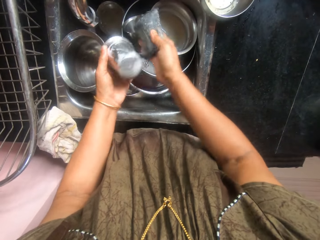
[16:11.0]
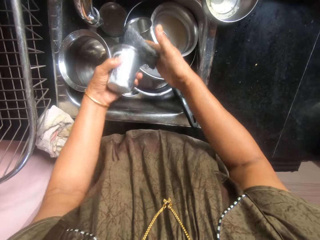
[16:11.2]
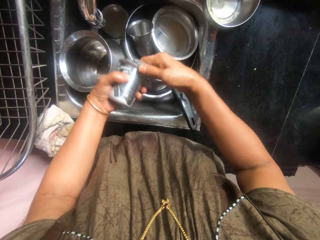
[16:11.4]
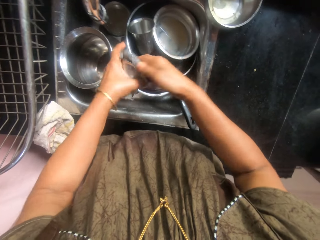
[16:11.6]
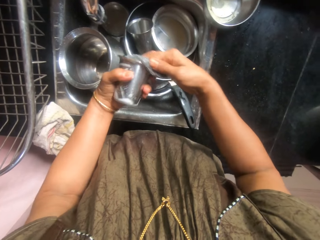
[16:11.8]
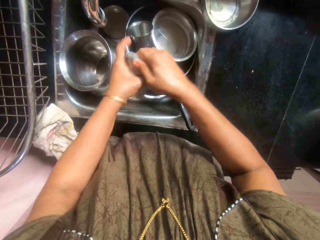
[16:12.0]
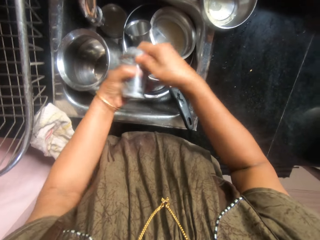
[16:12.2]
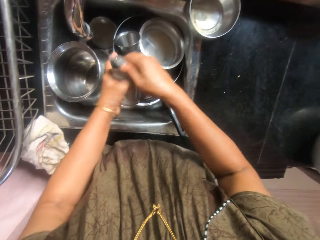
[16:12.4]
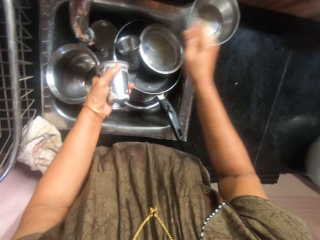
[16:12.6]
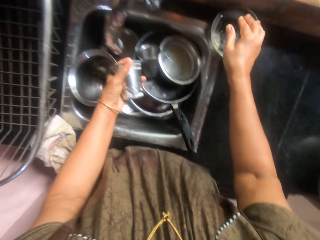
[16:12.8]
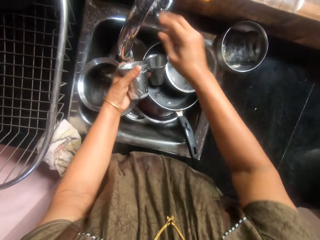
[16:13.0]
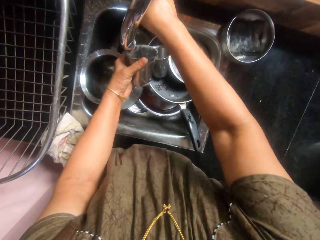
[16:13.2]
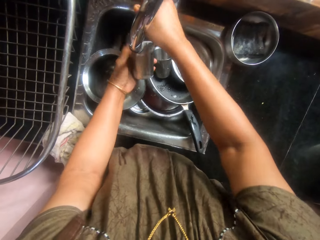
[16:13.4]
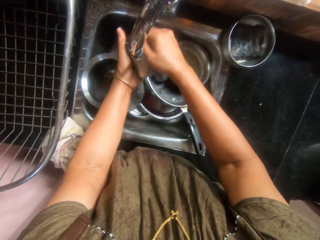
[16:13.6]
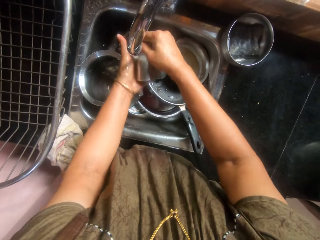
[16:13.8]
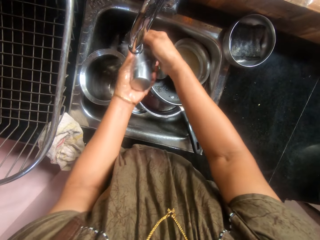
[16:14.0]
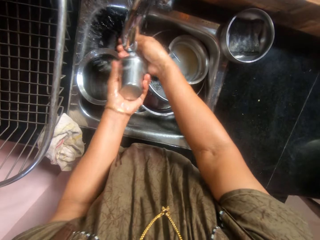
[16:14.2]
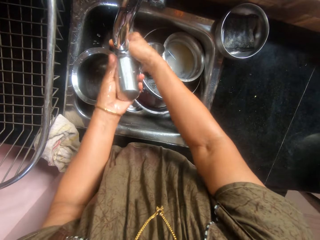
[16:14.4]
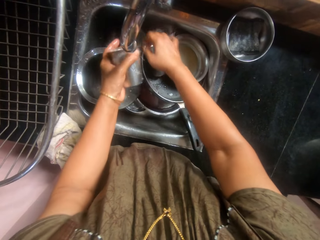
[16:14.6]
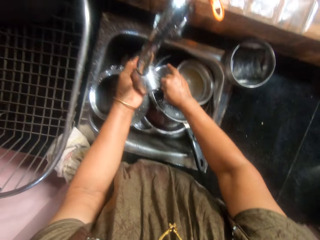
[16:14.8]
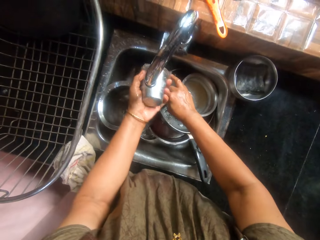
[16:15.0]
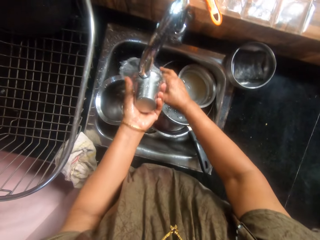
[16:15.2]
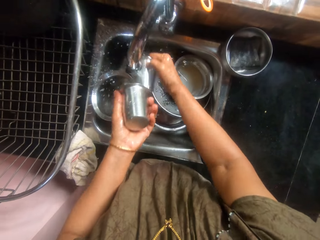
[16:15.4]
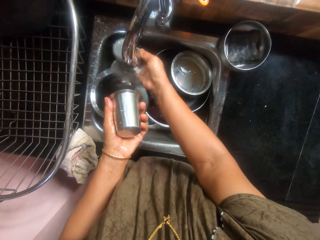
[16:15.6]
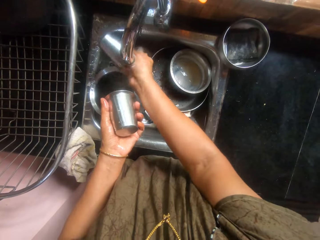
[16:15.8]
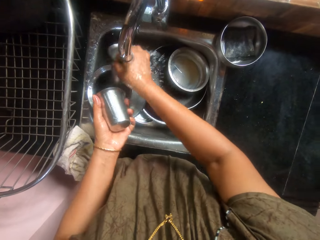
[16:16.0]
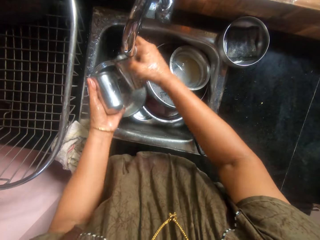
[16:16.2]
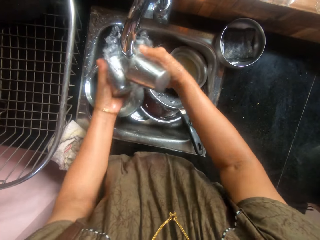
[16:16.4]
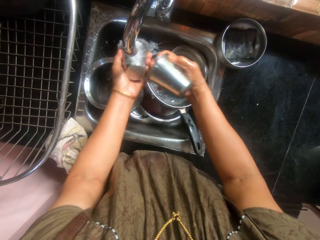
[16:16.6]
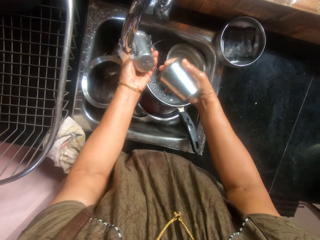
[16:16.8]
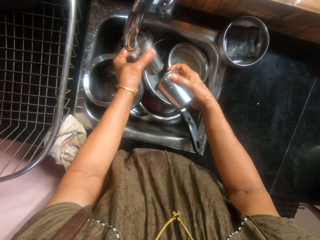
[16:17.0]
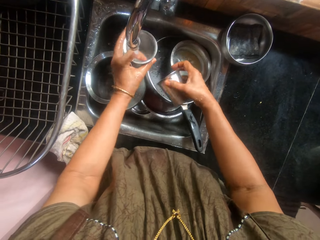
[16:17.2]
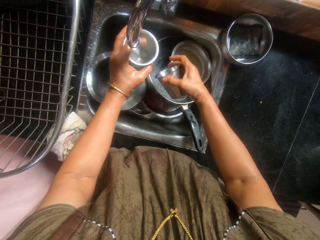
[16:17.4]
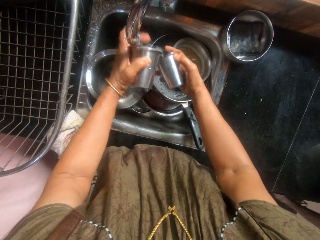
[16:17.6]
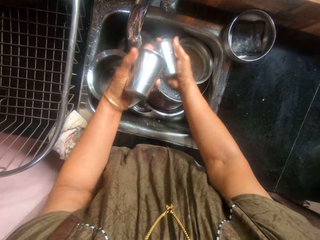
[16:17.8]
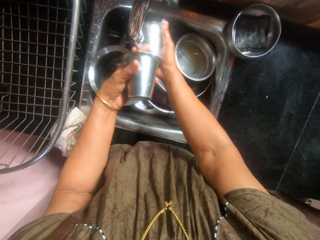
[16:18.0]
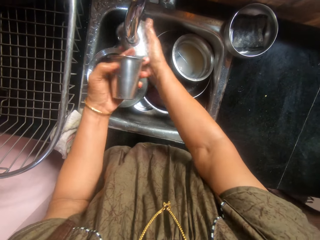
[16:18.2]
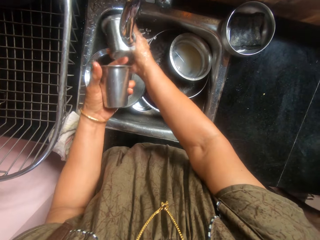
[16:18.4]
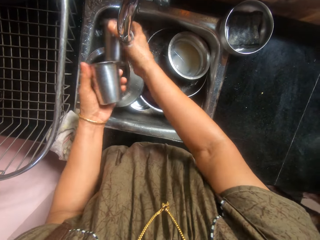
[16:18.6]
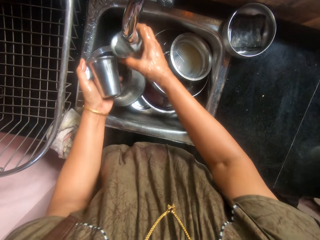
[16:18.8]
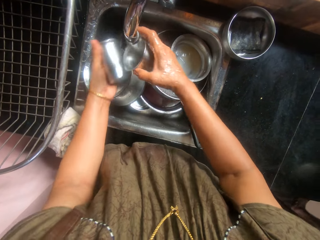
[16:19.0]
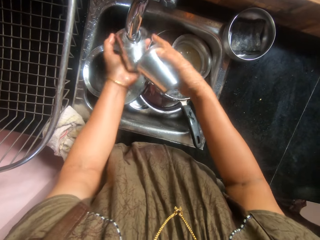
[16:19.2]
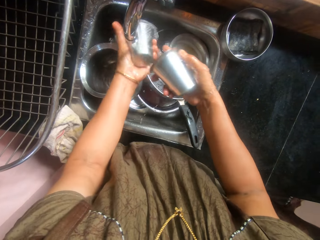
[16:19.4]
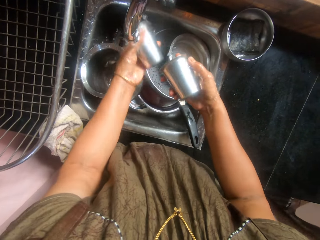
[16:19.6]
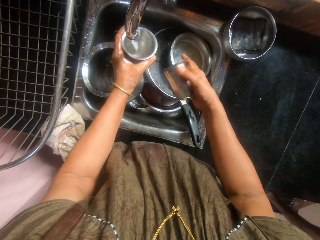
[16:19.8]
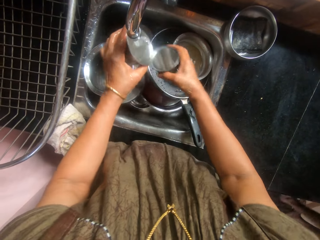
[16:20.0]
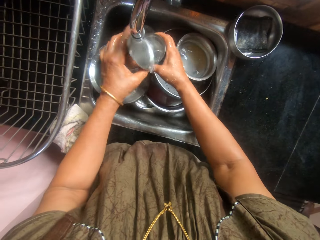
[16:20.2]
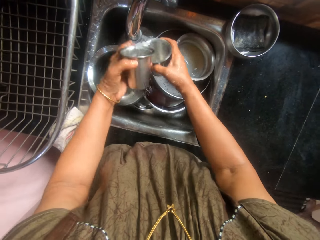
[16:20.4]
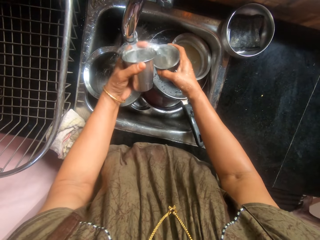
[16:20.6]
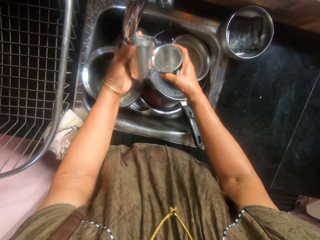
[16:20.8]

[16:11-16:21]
The camera wearer drops the sponge in a bowl. They turn on the faucet. They rinse the cup. They pick another cup from the sink. They rinse the cups.

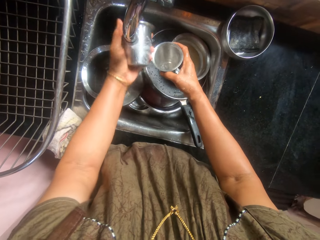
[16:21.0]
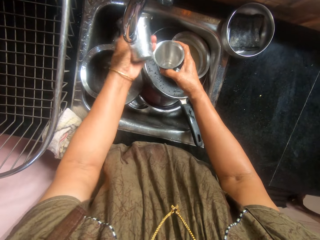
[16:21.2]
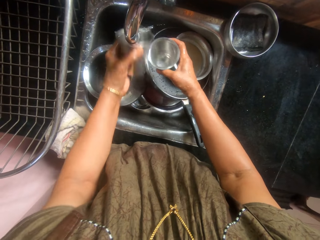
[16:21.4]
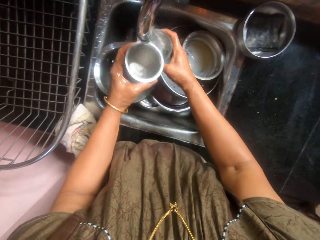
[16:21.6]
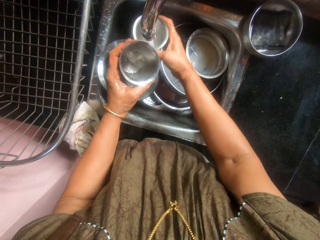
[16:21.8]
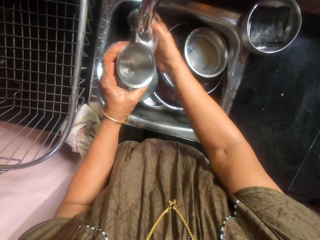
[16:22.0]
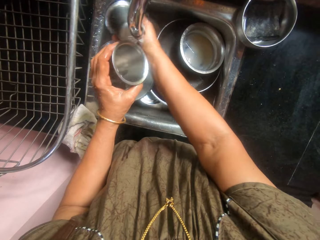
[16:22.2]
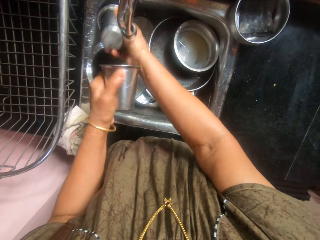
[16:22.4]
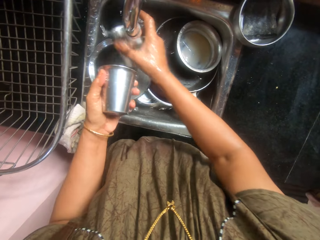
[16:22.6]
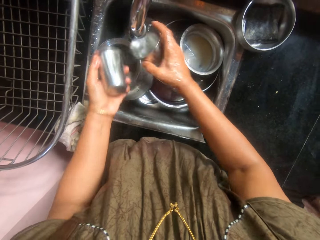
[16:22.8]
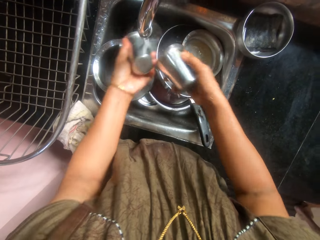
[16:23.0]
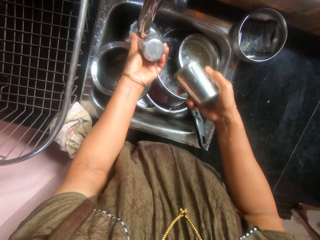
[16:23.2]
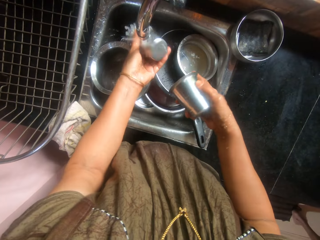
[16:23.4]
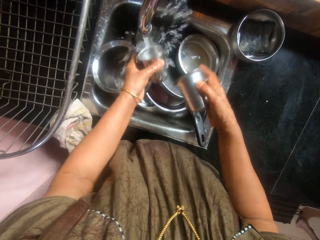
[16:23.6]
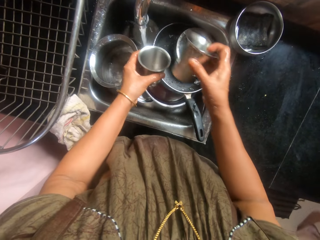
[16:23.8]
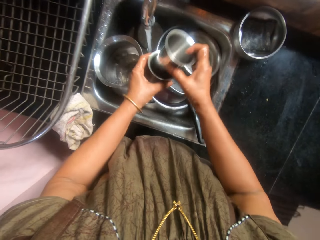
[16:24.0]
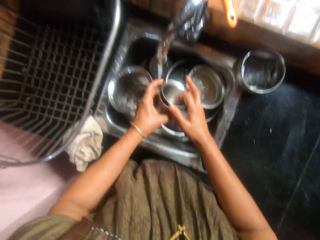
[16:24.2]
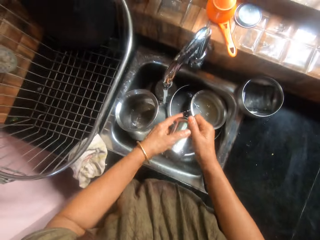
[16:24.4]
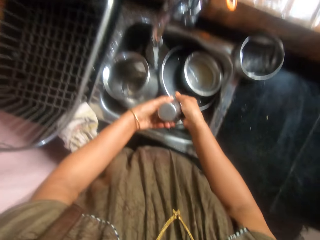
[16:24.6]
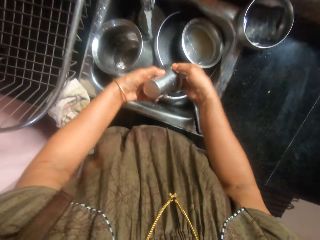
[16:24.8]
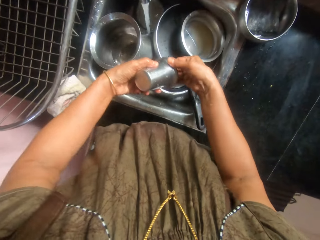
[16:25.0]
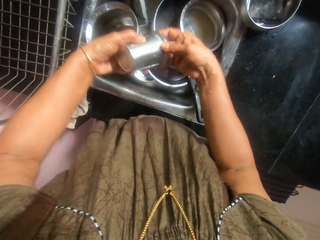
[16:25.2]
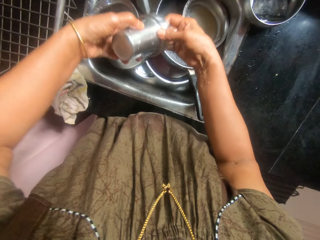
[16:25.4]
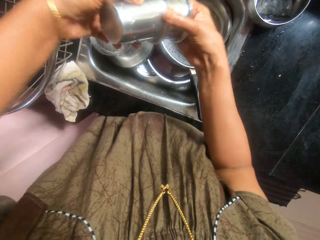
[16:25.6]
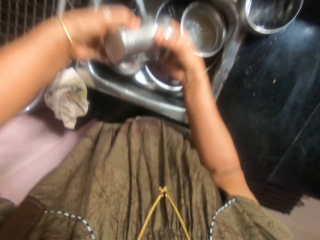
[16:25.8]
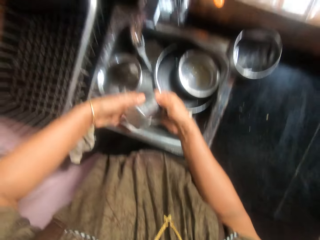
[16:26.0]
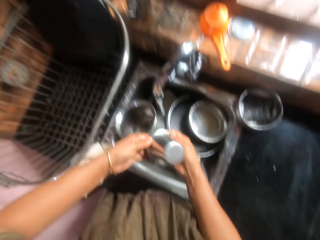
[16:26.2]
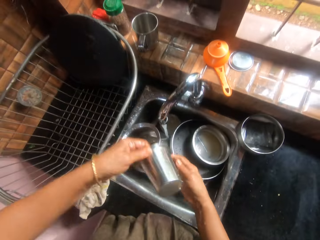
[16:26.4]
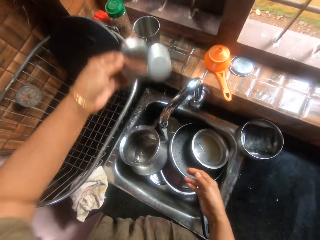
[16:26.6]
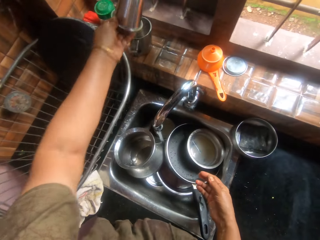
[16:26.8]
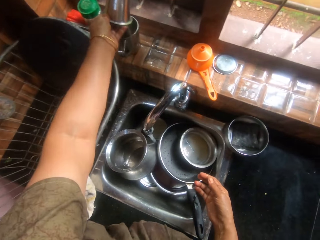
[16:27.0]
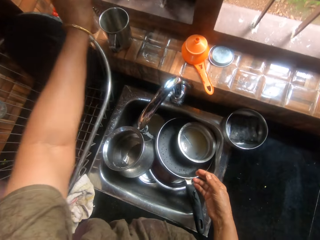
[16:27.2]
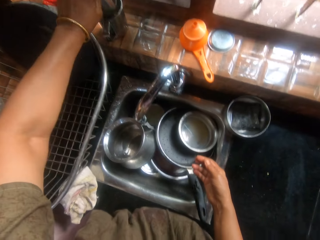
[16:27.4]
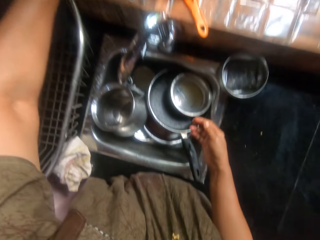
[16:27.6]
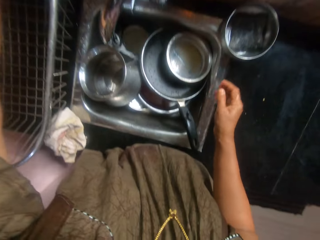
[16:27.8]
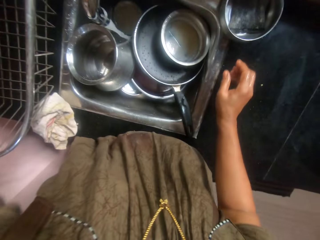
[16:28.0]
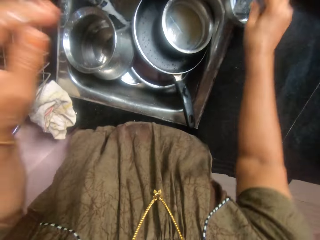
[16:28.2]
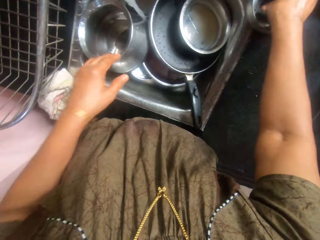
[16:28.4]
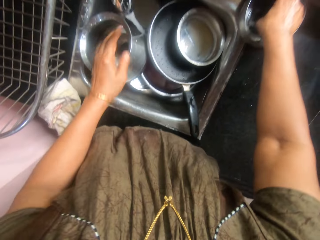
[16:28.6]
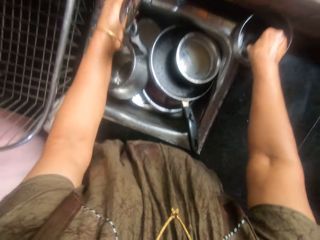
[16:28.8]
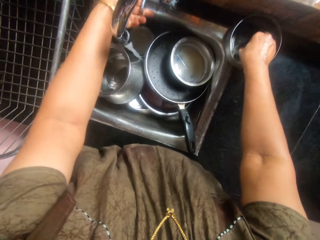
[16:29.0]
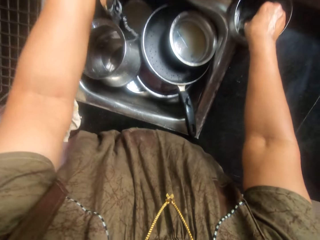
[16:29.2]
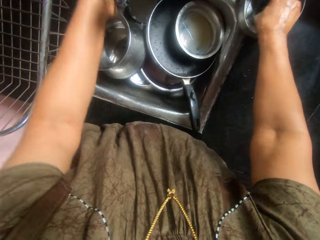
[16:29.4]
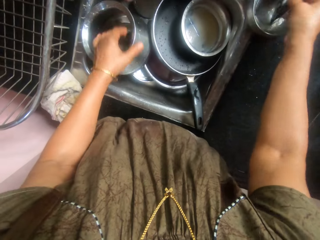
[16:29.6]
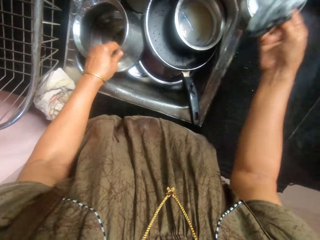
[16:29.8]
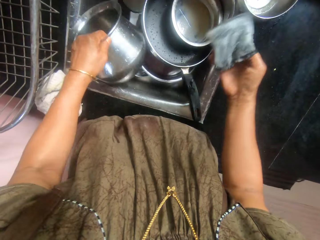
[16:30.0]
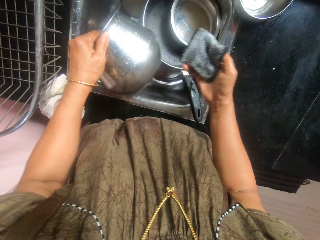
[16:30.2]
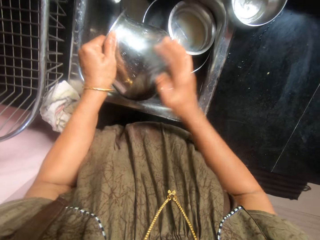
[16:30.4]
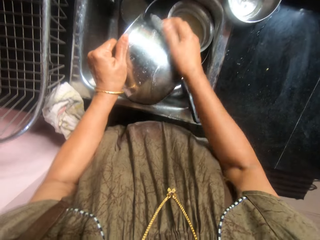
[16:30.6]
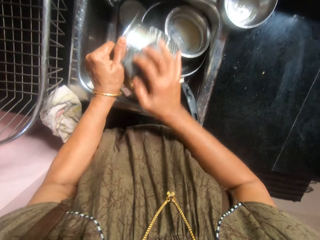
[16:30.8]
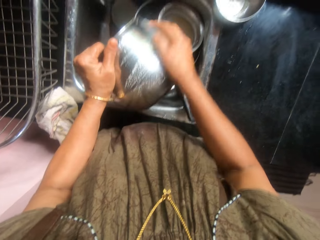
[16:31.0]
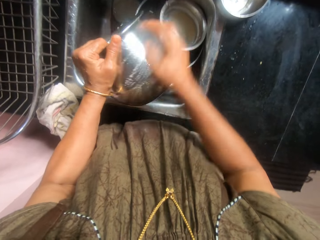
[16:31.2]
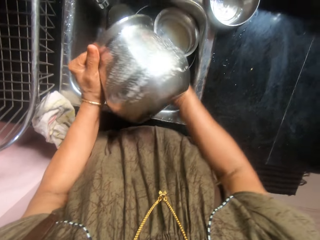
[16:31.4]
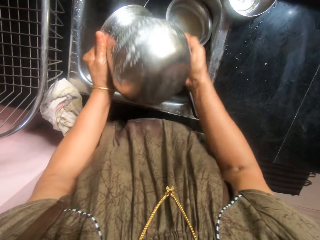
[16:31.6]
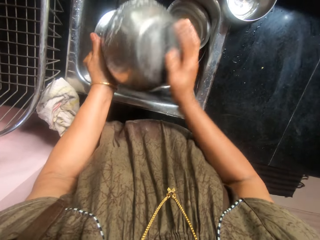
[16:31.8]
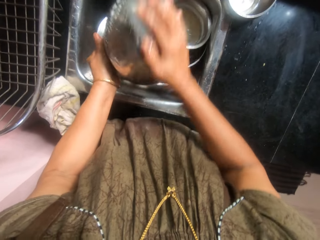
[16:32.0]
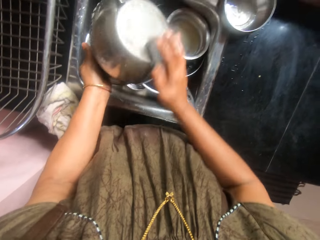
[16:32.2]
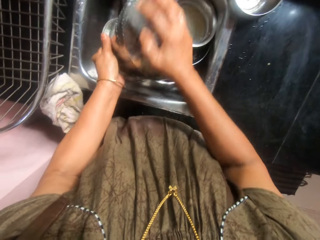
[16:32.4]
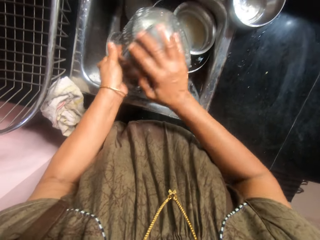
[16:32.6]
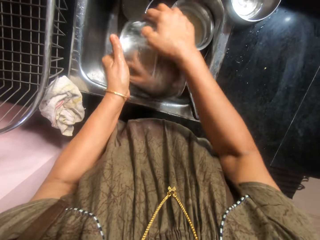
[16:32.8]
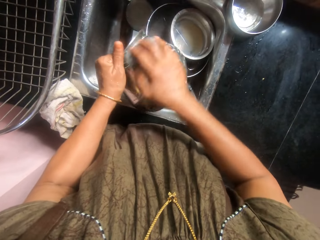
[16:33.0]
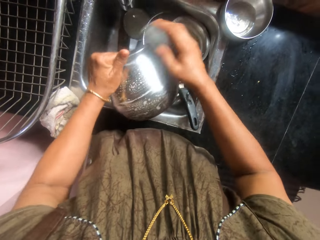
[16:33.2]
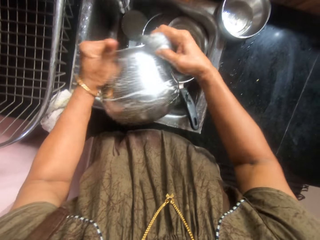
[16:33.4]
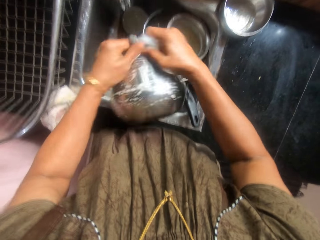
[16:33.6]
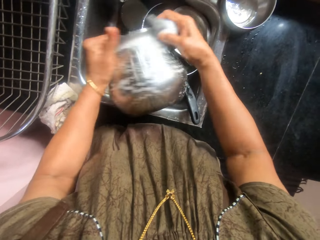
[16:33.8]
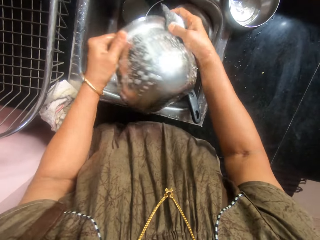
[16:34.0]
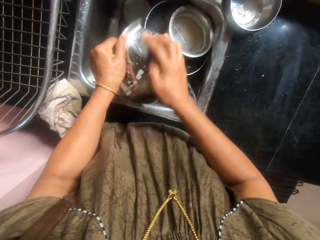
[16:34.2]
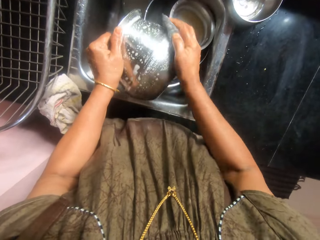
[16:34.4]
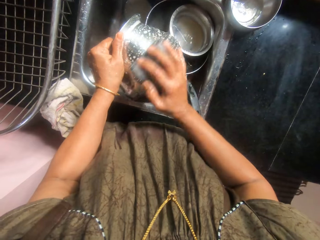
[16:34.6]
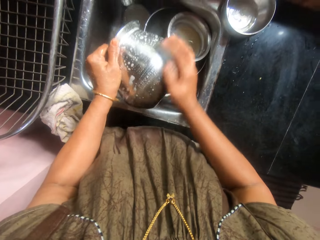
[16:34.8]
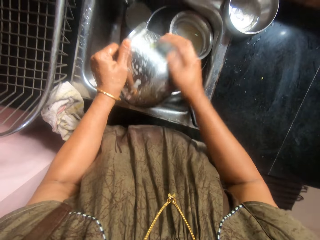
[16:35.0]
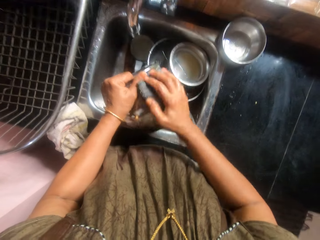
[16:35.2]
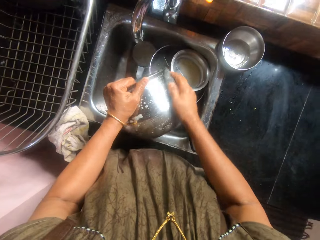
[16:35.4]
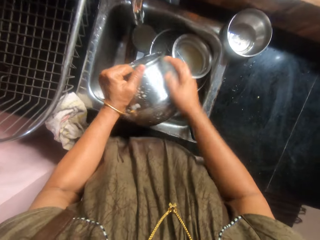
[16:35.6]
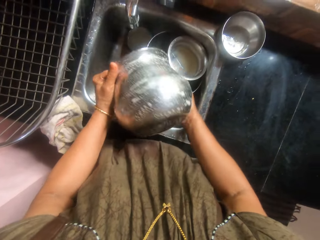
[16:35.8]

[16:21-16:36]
The camera wearer puts one of the cups into the other. They drain water from the cup. They place the cup inside another cup. They pick the sponge from the bowl. They turn off the faucet. They wash a pot with the sponge.
